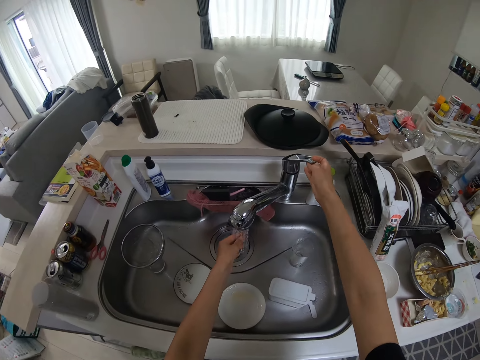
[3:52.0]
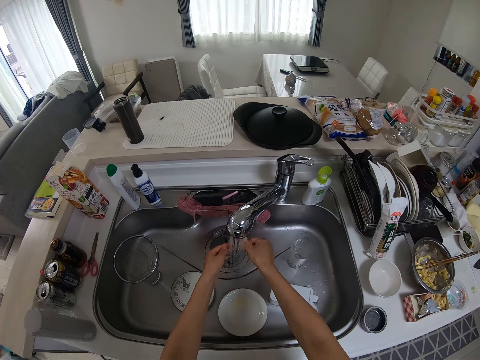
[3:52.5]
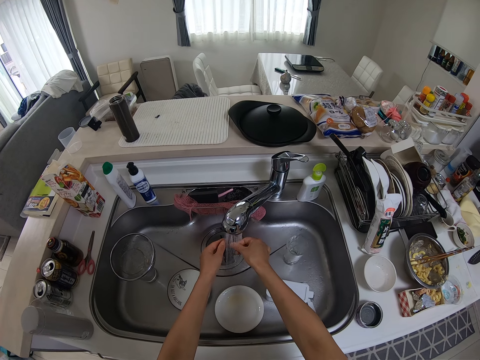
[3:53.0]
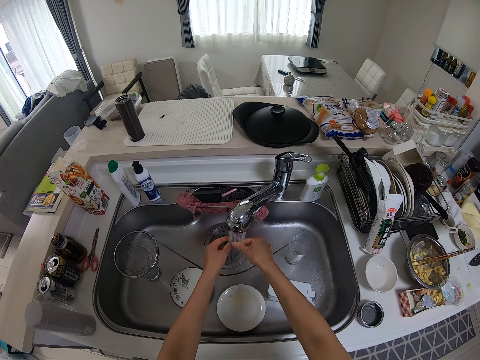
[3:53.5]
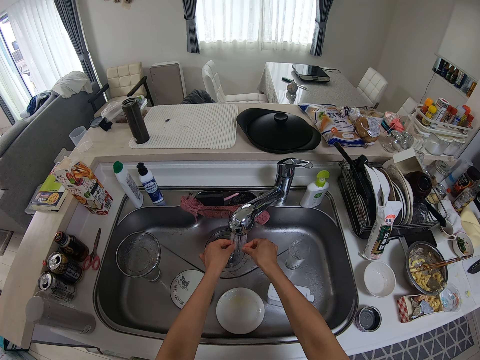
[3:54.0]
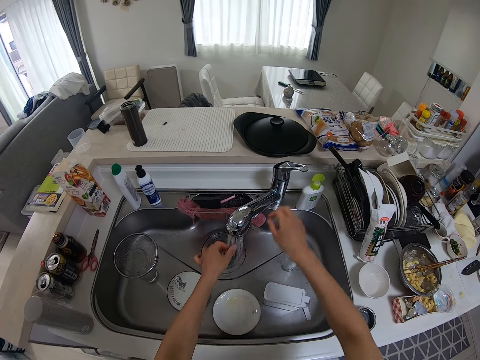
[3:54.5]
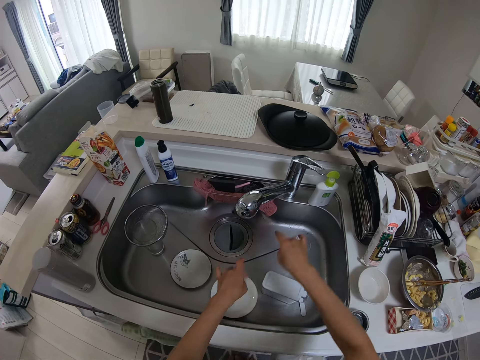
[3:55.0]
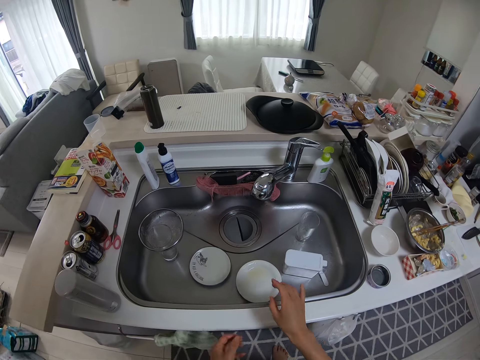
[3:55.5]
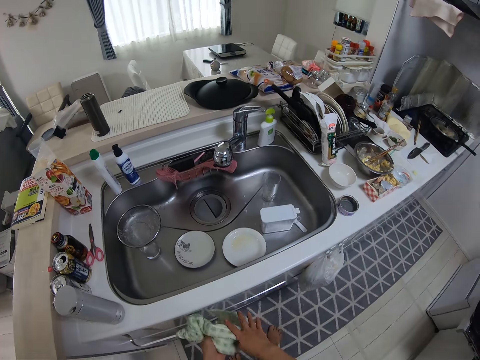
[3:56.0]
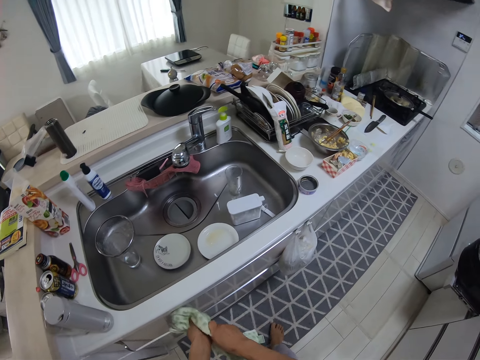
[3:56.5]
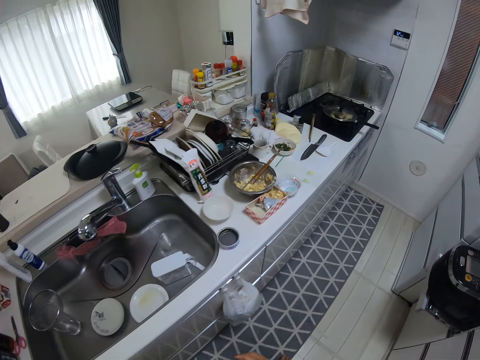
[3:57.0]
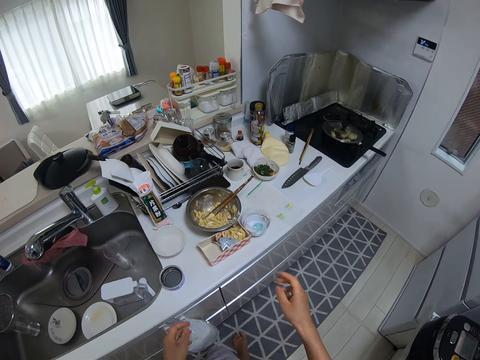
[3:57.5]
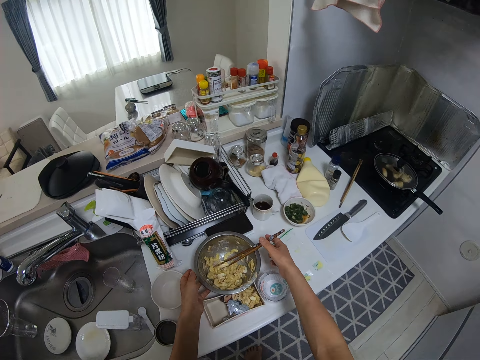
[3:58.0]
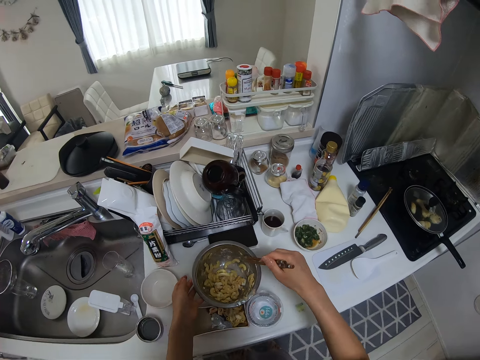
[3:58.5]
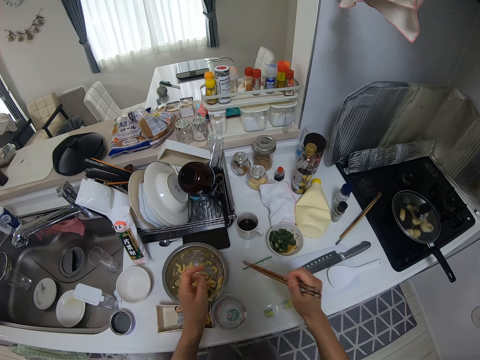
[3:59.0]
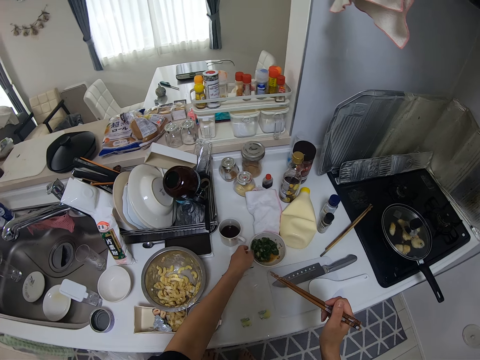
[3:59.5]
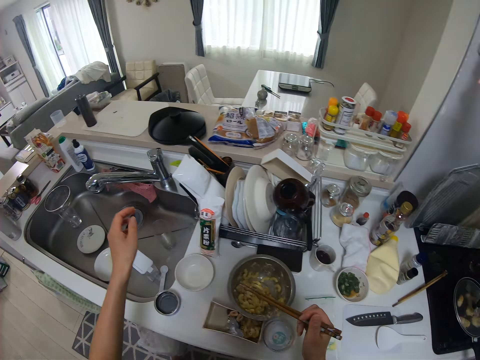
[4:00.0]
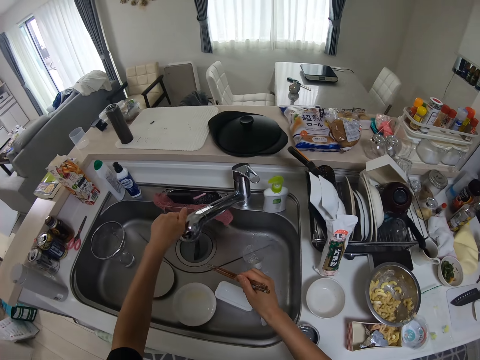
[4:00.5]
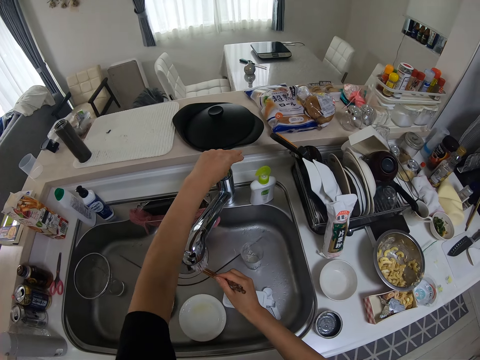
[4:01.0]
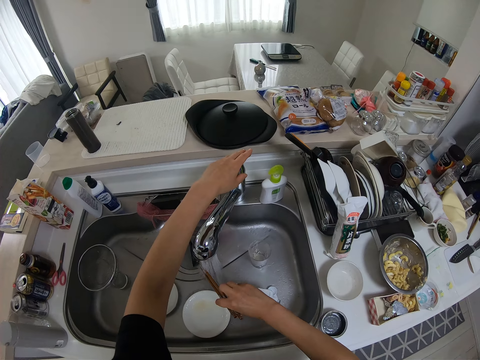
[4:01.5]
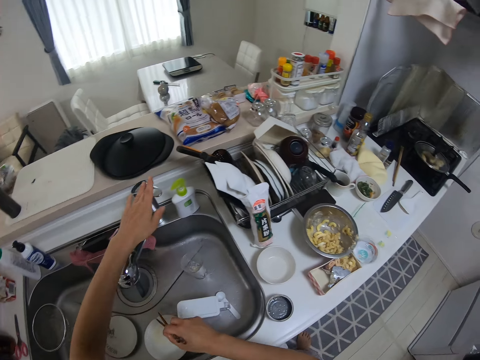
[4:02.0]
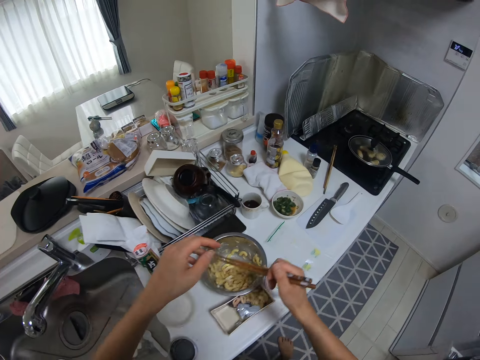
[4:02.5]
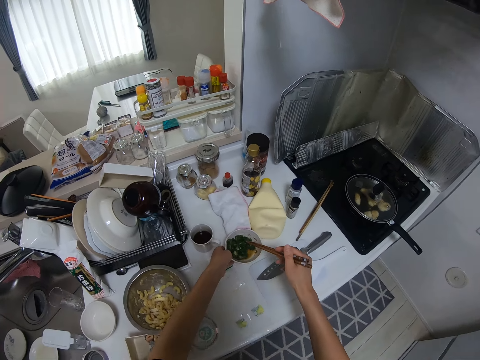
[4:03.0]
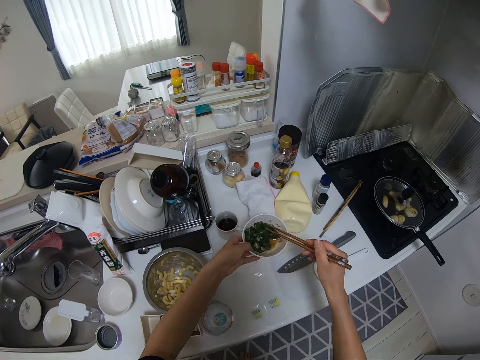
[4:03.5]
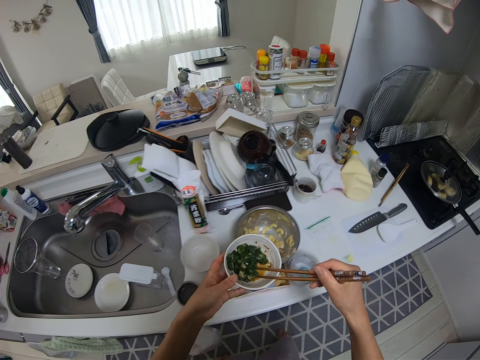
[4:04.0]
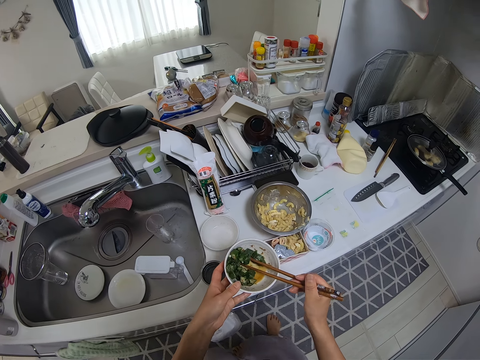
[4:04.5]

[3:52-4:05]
The camera wearer opens the tap. He washes his hands. He closes the tap. He flicks his hands. He dries his hands with a kitchen cloth. He holds a pot. He picks up the chopstick. He holds the chopsticks. He opens the tap. He rinses the chopsticks. He closes the tap. He picks up a small bowl of green peas.

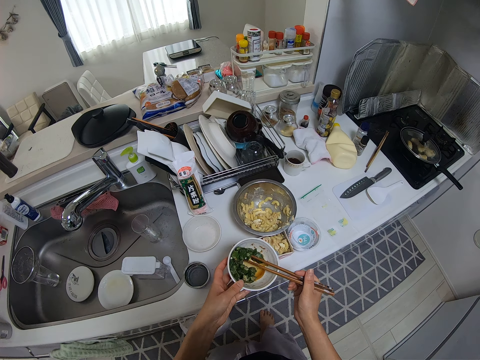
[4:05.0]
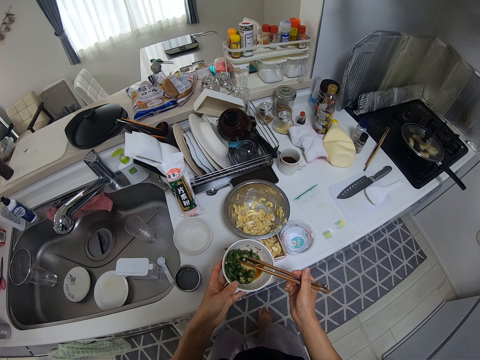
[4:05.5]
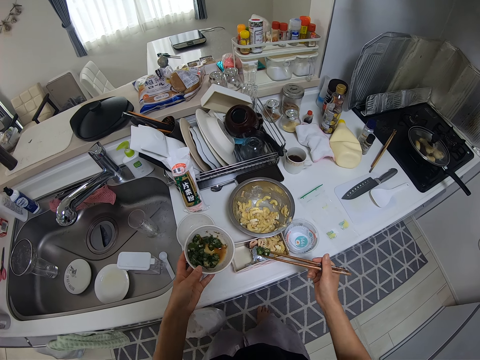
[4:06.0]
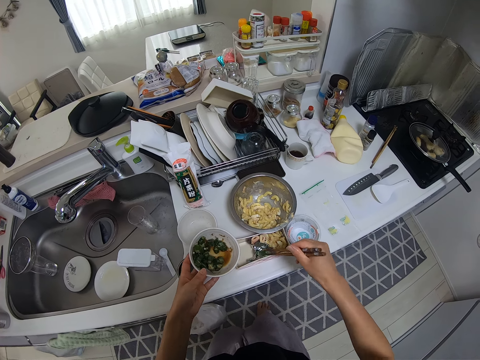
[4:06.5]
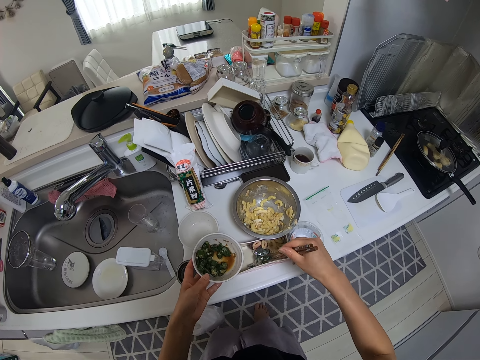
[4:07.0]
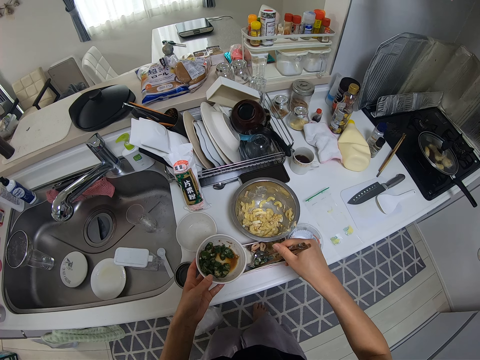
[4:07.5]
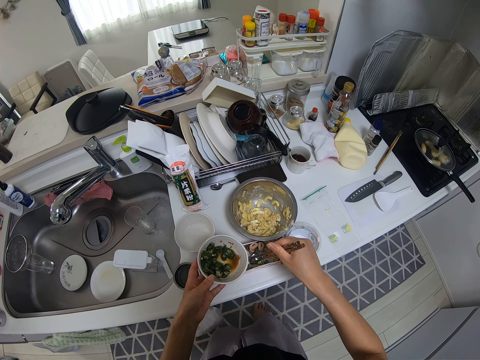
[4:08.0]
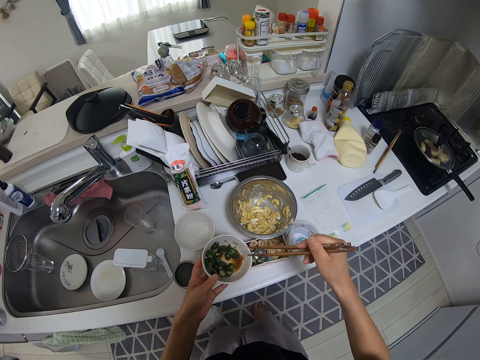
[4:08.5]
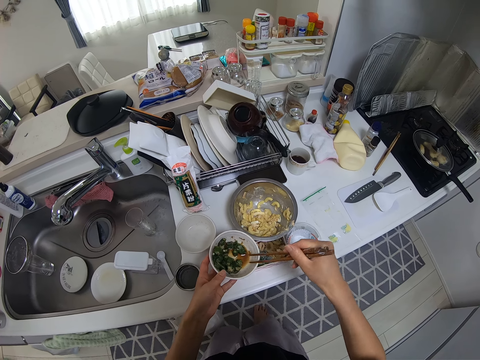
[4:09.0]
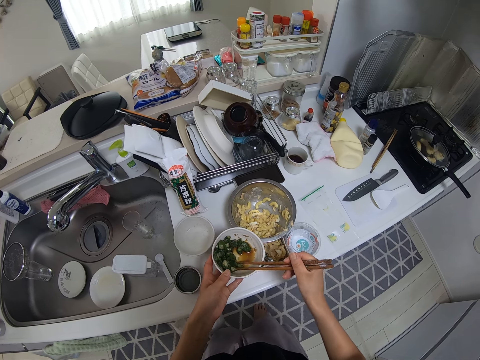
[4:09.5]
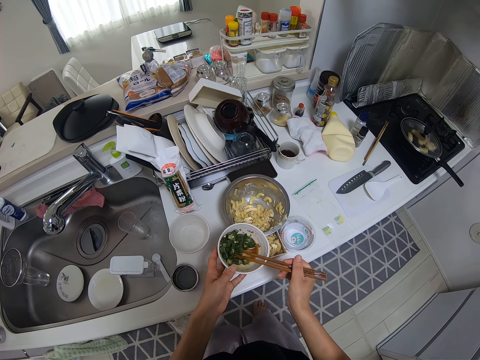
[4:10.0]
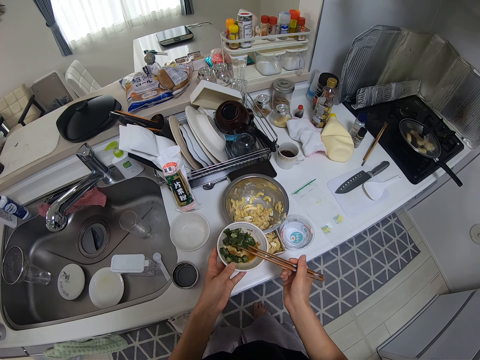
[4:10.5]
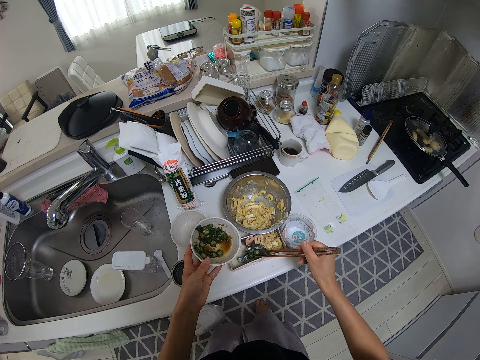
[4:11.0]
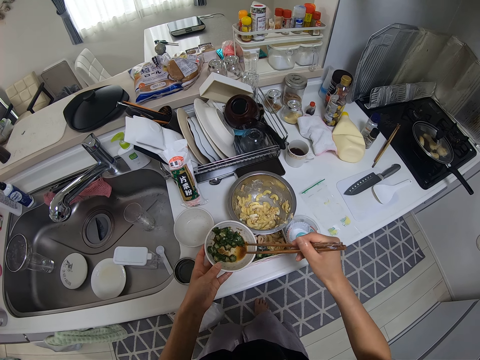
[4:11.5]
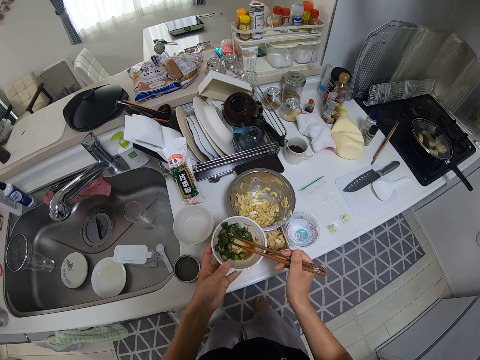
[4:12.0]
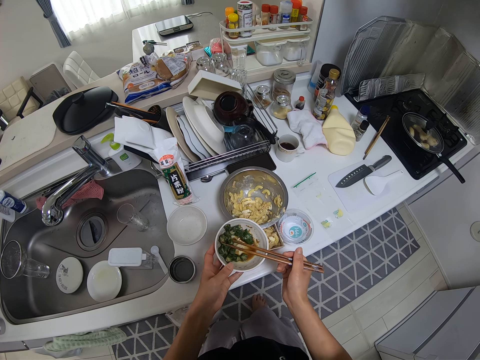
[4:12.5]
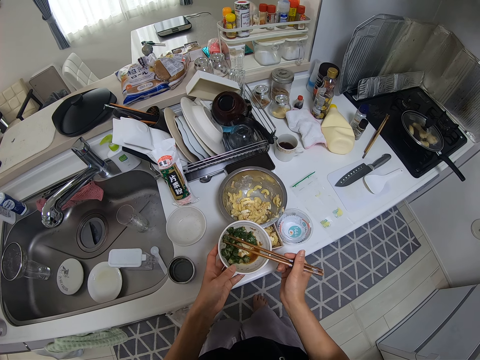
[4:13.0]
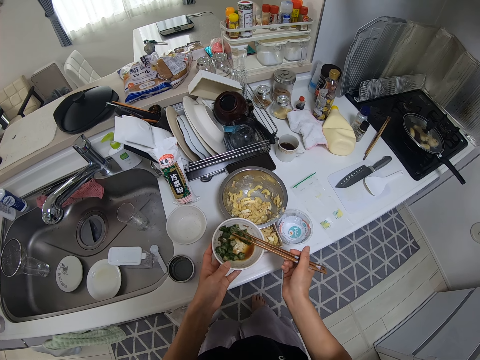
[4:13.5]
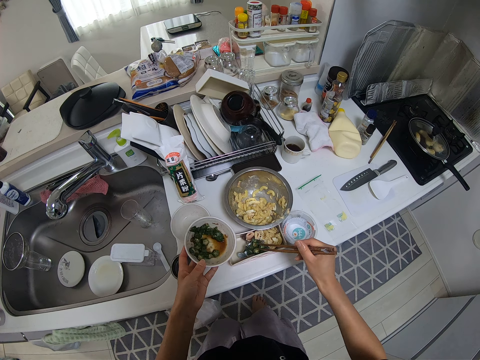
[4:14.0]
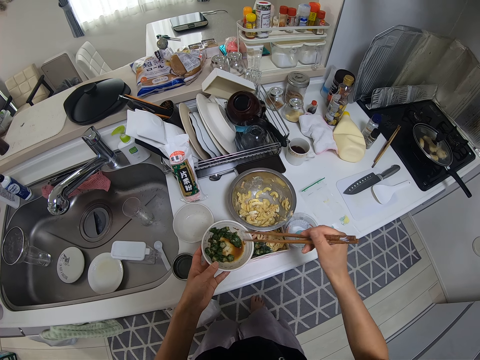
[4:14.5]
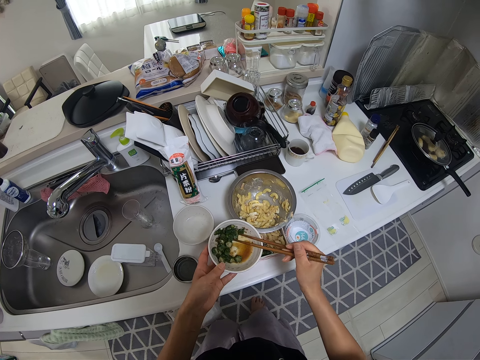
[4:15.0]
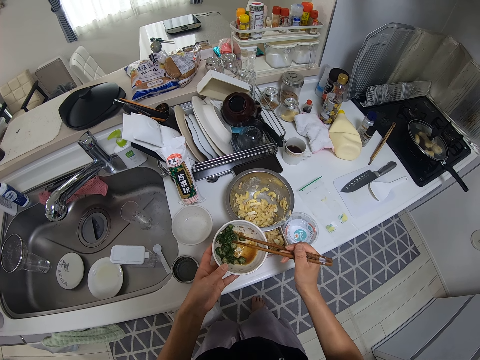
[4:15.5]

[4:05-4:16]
The camera wearer serves vegetables. They scoop the green peas in the cake foil or cupcake liner. They serve the vegetables. They put the vegetables in the cupcake liner. They serve the vegetables. They put the vegetables in the cupcake liner. They serve the vegetables.

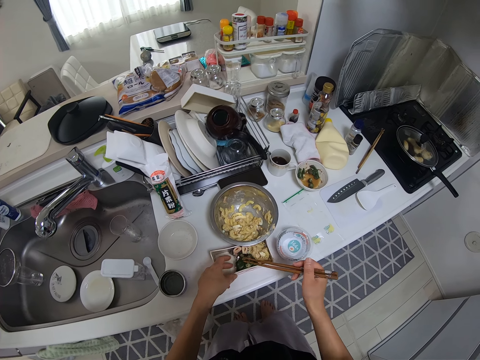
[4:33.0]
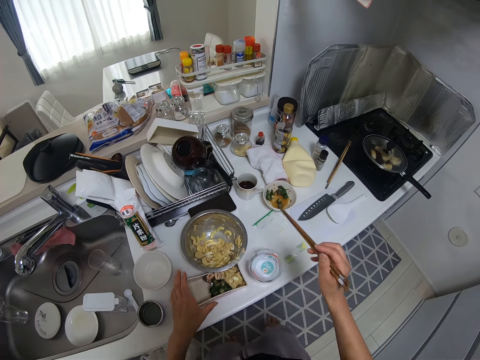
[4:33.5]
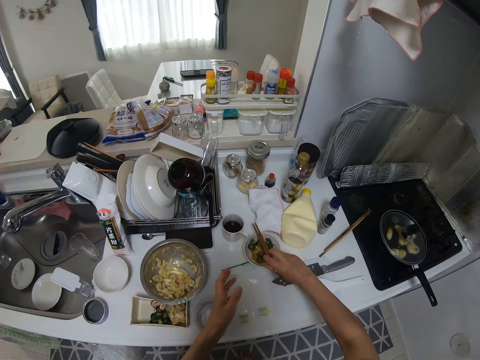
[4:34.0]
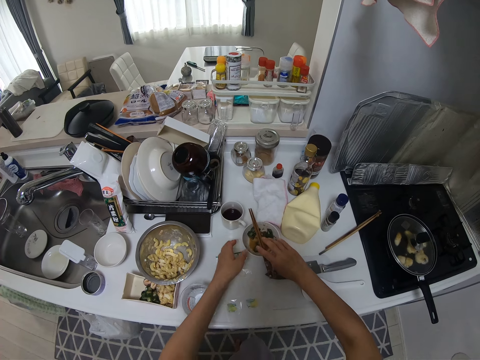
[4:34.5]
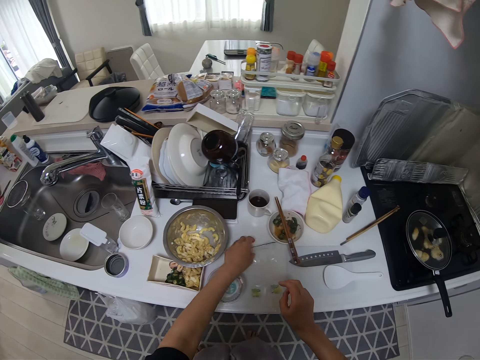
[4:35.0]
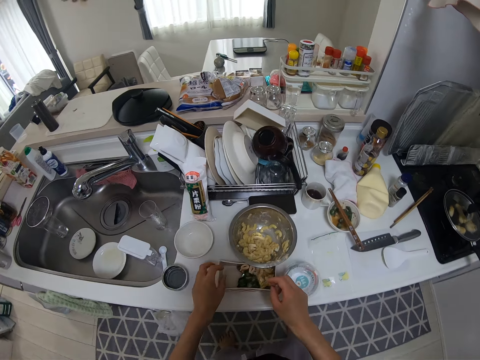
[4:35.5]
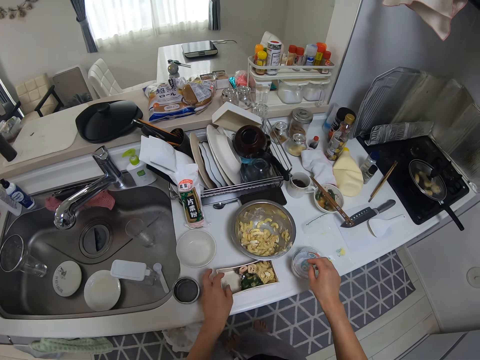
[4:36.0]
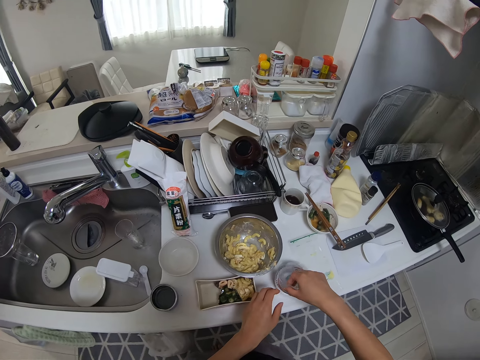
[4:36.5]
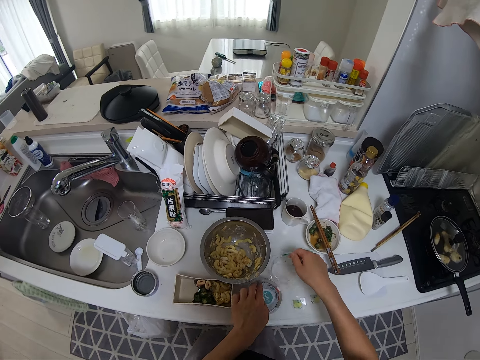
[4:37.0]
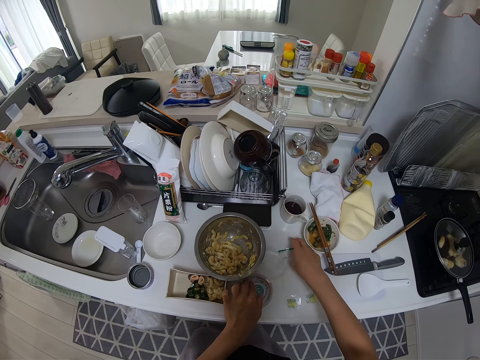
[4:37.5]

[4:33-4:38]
The camera wearer places the chopsticks on a bowl. They open the lid of the can.
